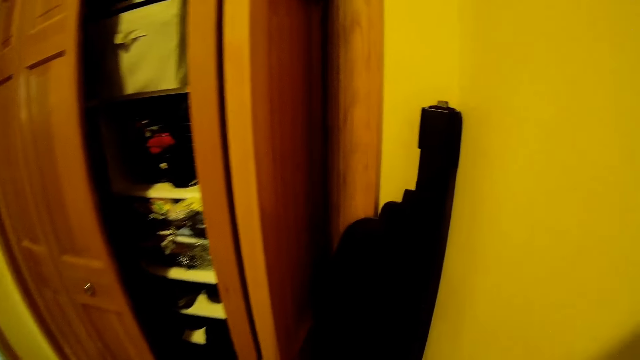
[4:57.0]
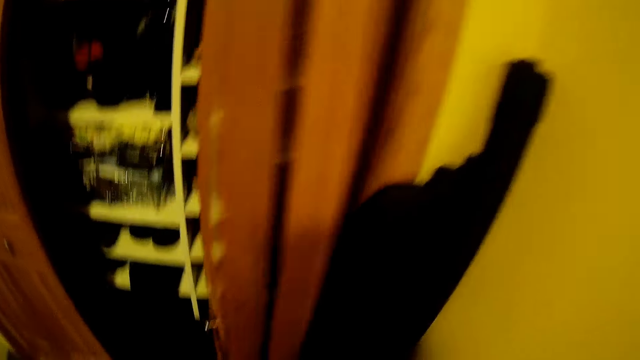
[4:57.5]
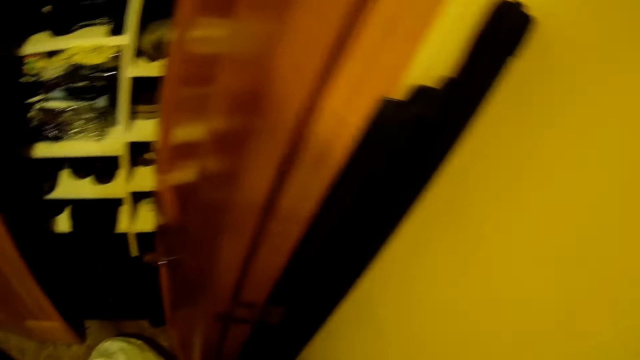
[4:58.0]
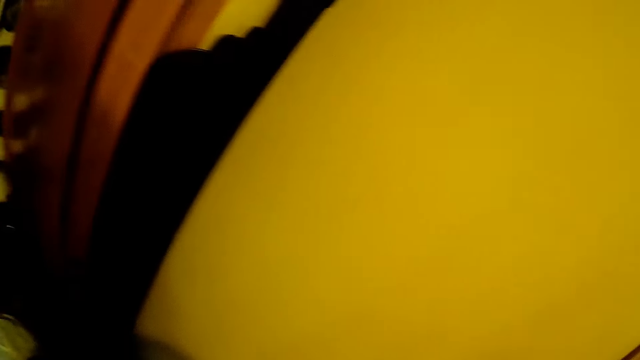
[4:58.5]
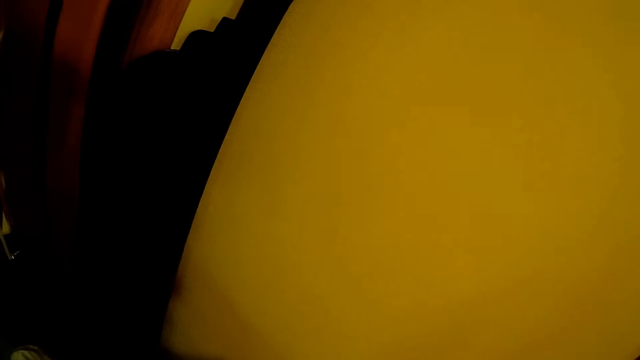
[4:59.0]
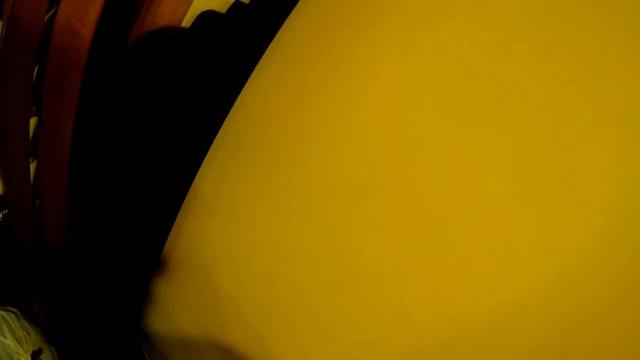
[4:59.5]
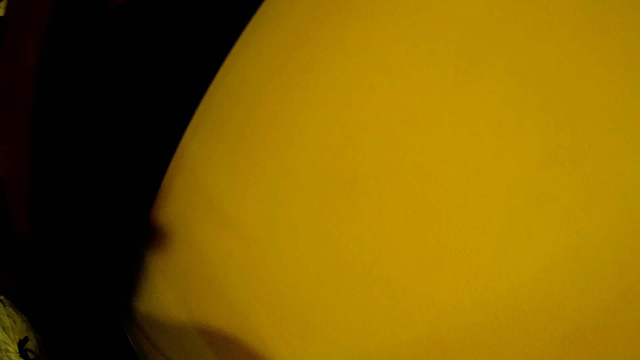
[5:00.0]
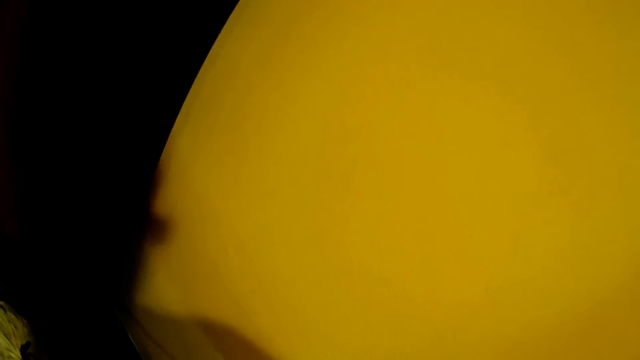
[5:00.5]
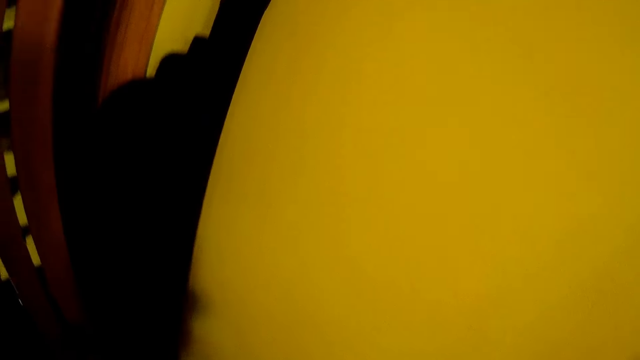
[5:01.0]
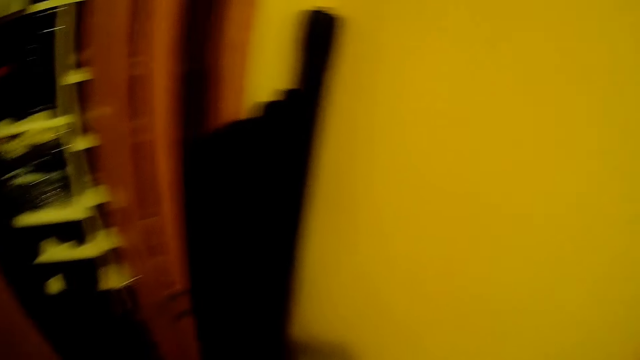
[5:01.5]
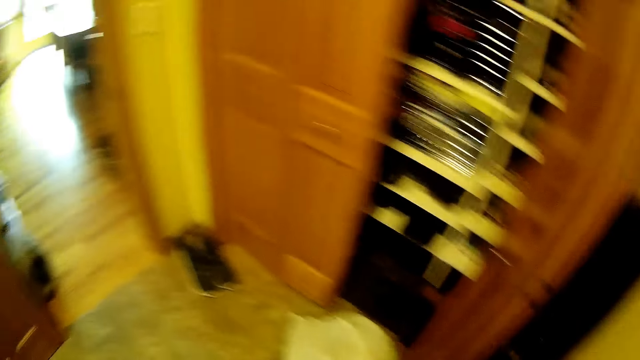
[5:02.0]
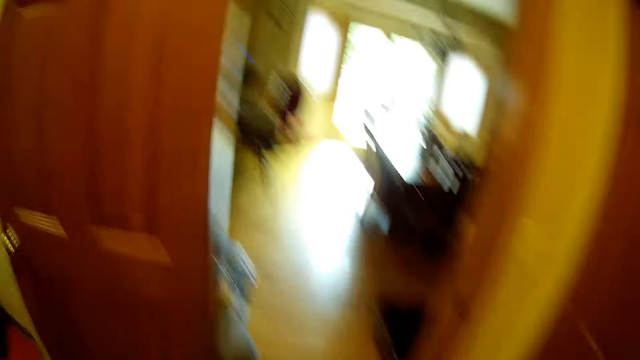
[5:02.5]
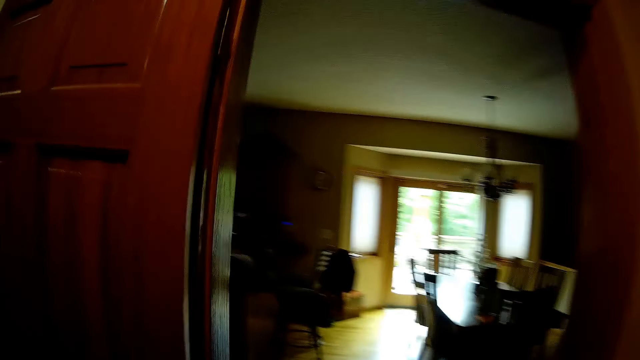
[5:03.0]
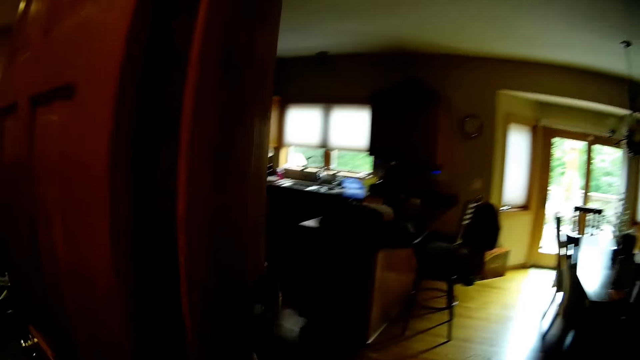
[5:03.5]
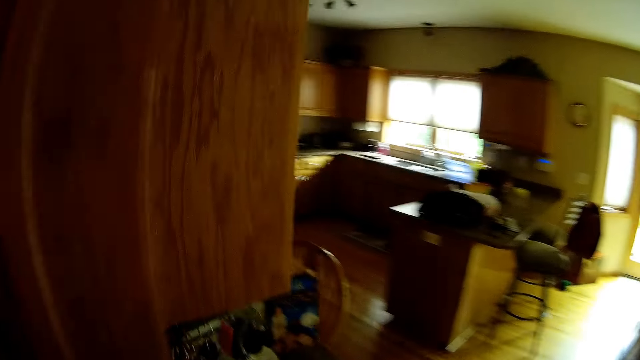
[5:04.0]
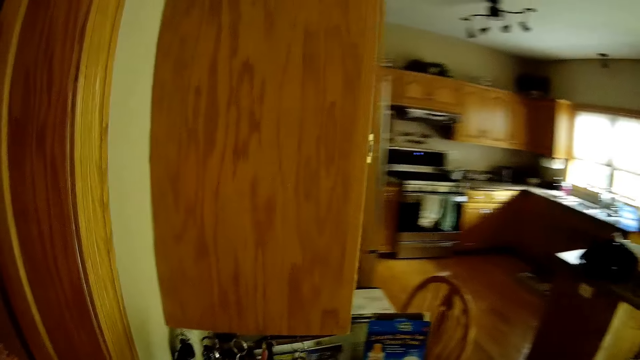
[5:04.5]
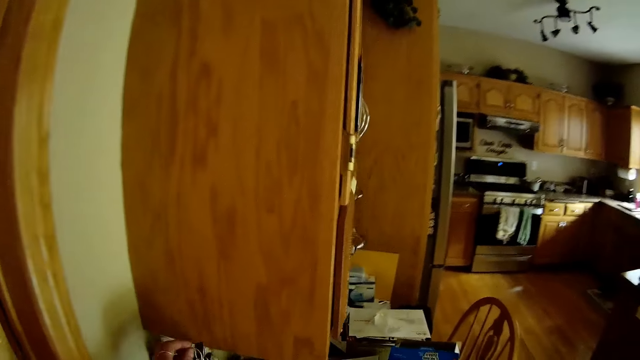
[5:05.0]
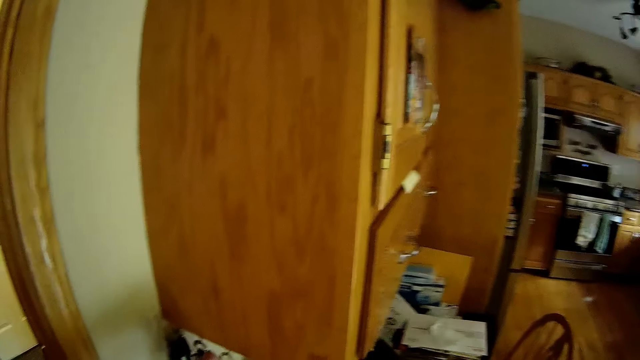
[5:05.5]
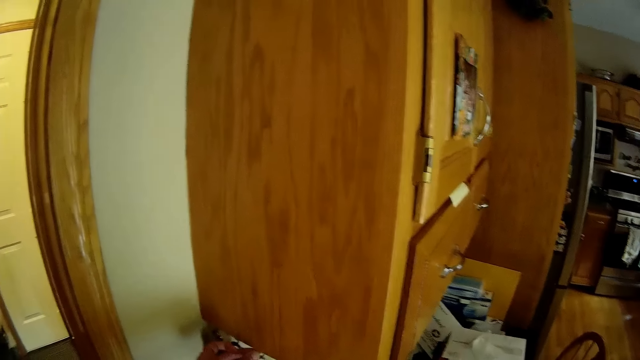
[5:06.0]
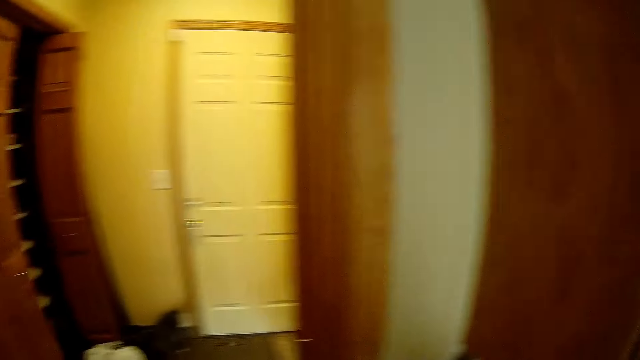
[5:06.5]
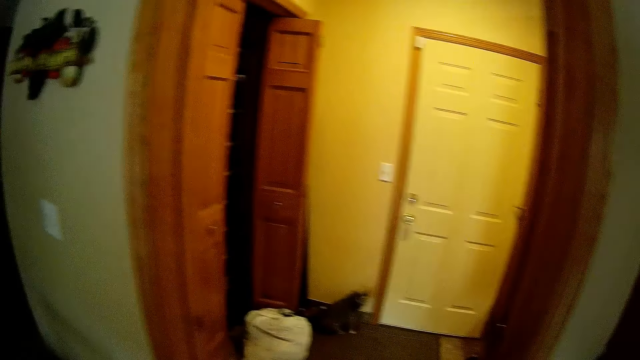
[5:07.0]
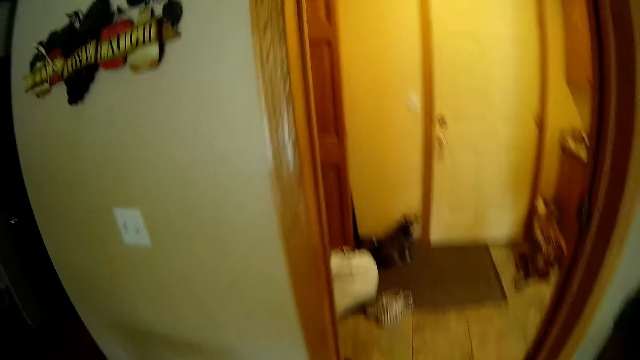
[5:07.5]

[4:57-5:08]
The camera wearer opens the door. She looks around. She looks around again. She places the keys in her left hand in a key holder by the door. She walks around.

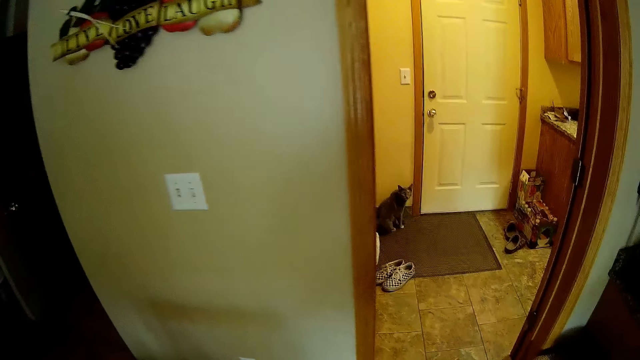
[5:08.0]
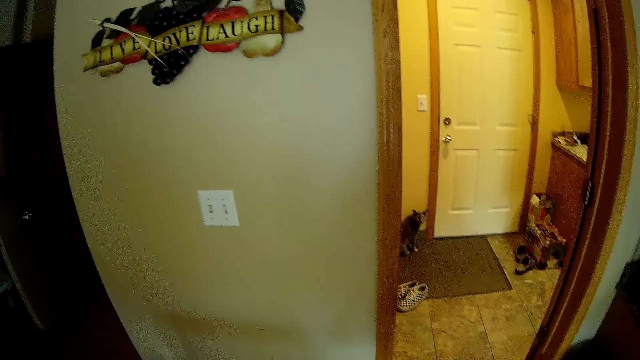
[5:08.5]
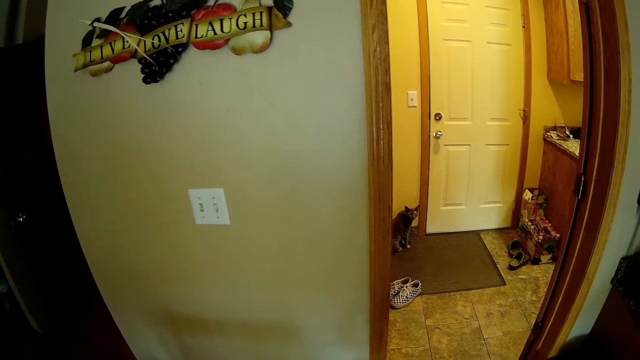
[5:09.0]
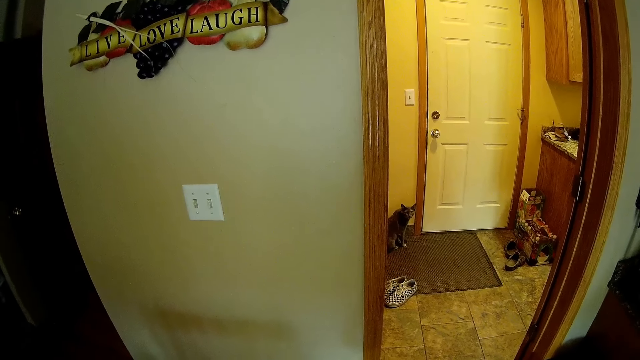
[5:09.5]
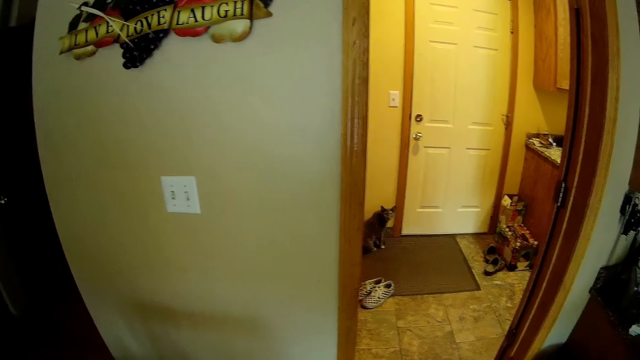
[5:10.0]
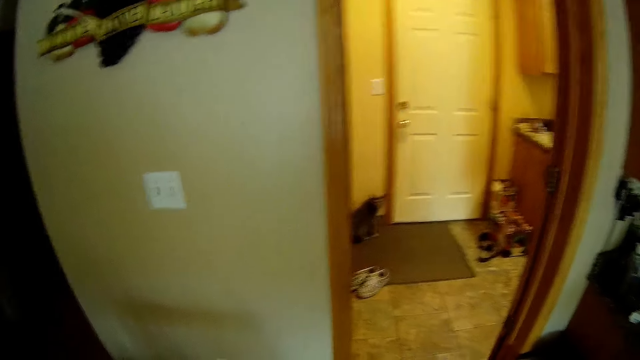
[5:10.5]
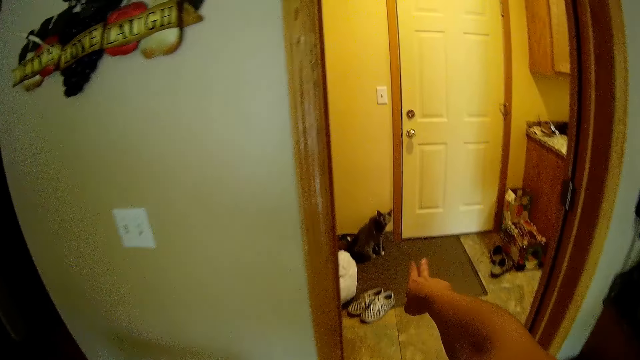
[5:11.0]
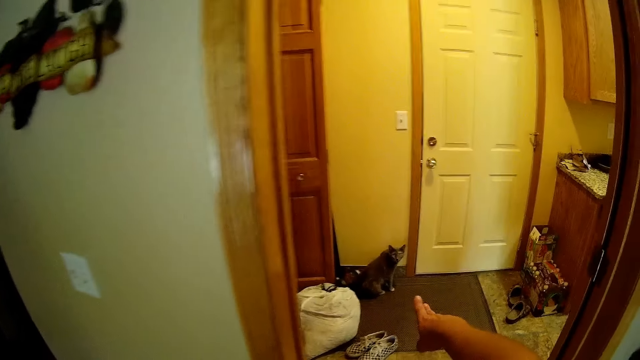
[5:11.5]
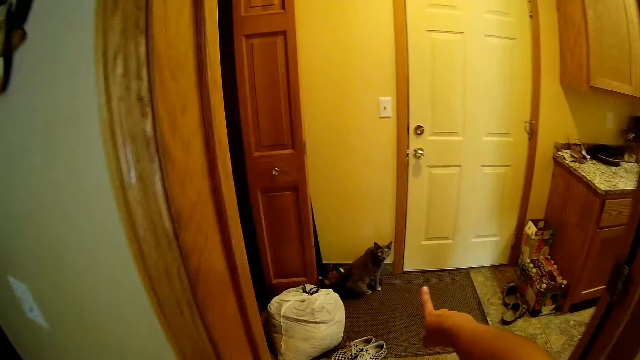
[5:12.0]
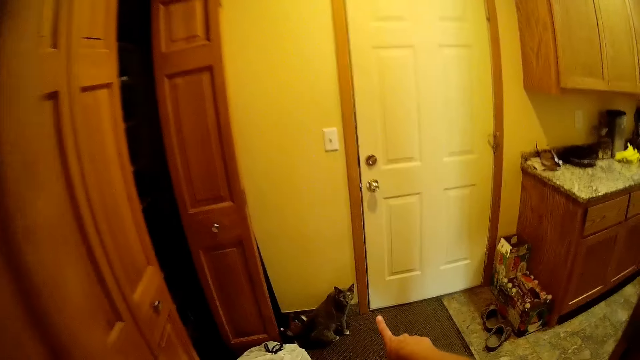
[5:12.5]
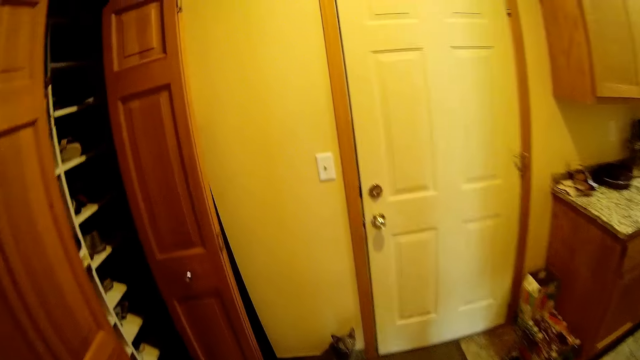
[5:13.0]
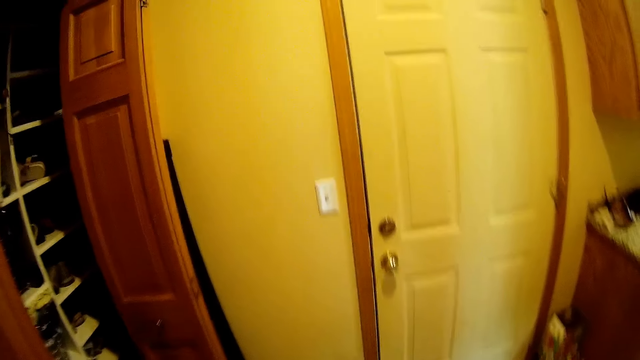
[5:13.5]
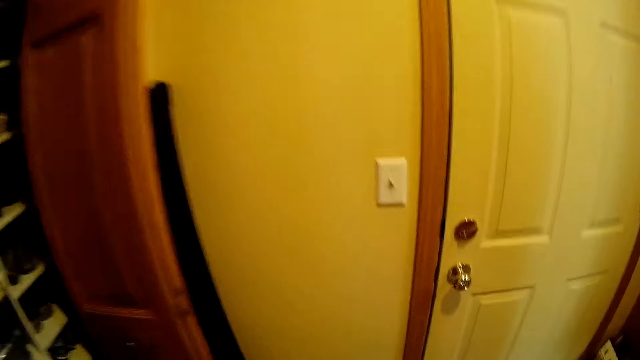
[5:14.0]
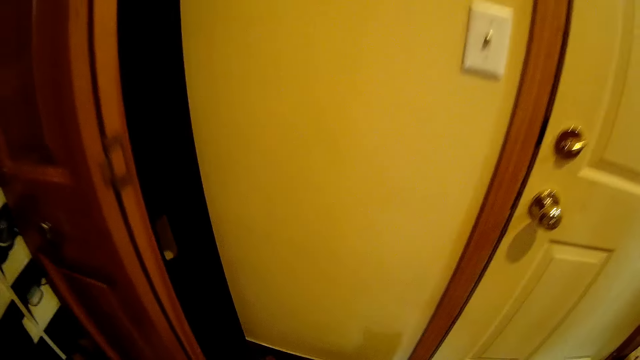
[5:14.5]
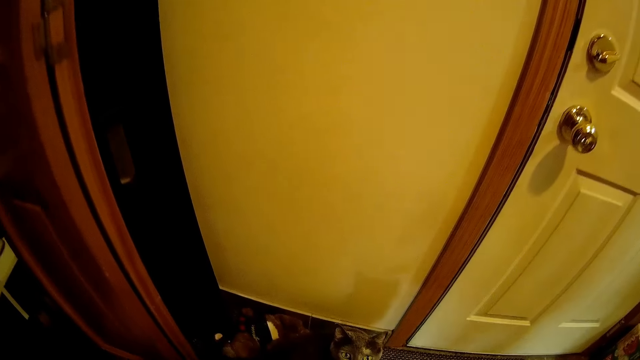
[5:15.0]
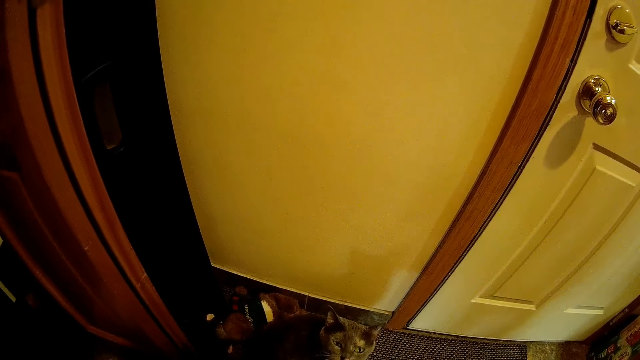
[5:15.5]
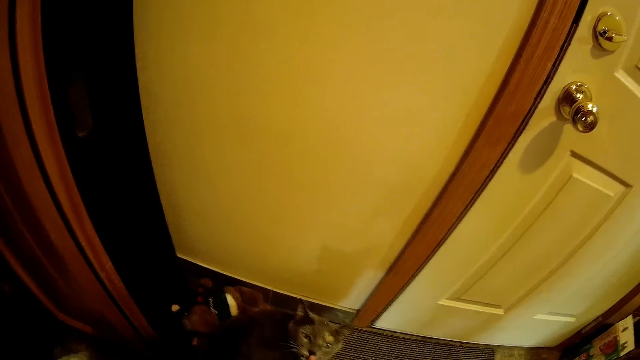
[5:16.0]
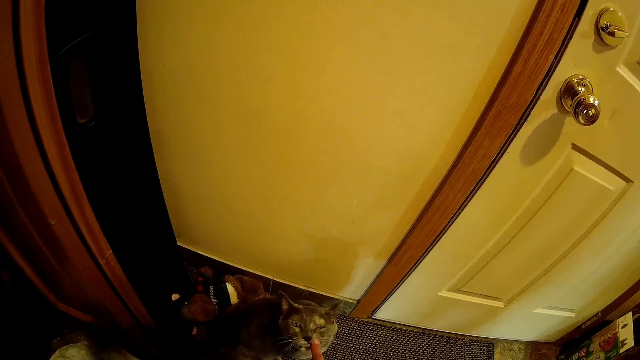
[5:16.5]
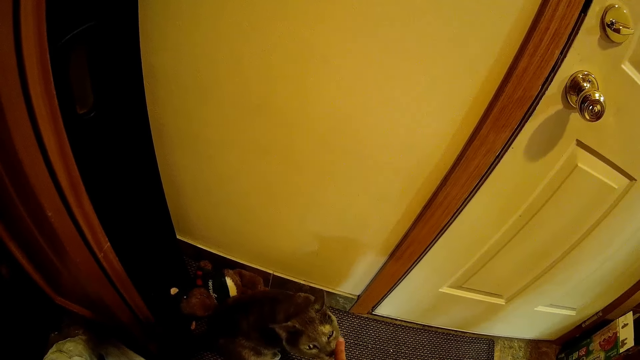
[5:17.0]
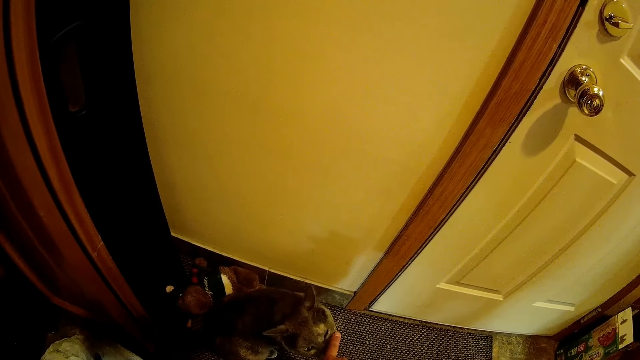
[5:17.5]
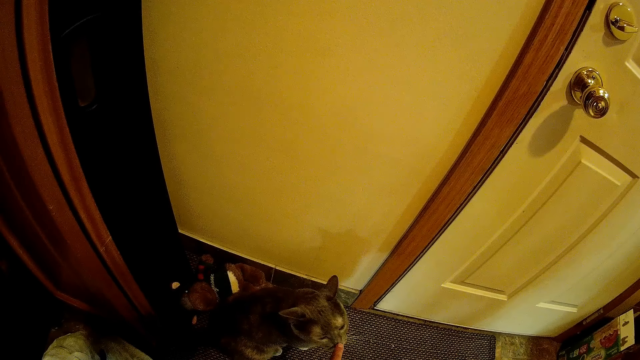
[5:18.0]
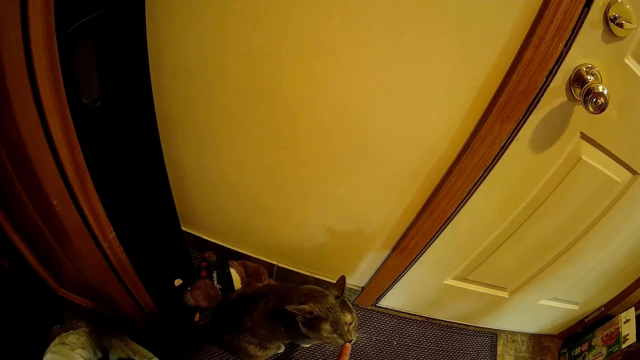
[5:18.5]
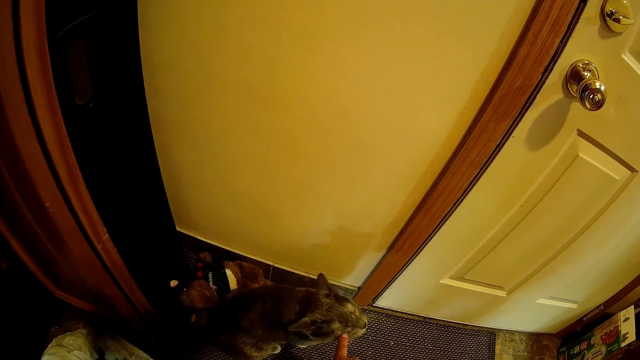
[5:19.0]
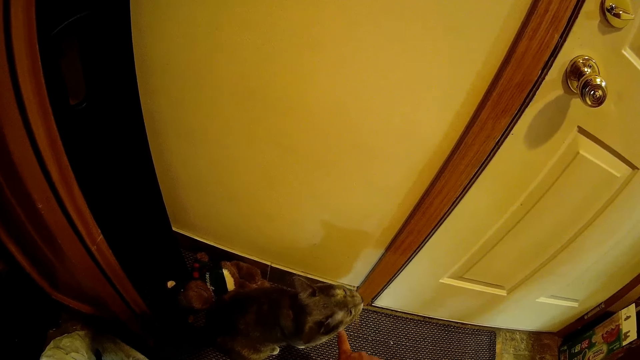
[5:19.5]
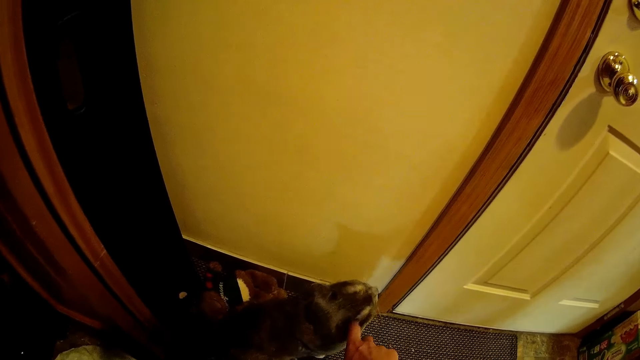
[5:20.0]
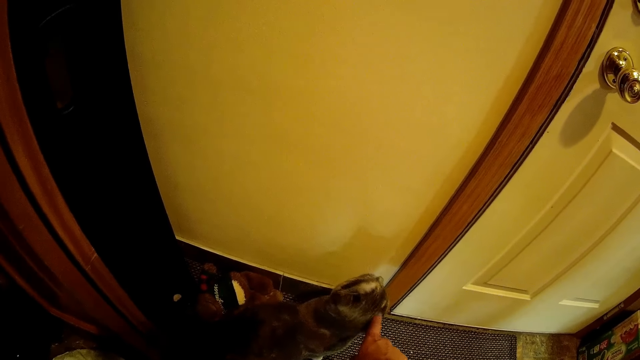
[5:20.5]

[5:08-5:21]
The camera wearer walks around. They interact with a cat. They walk around. They touch the cat.
